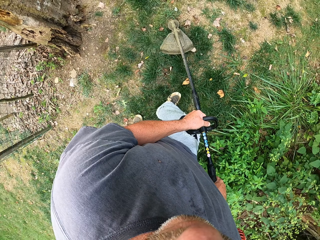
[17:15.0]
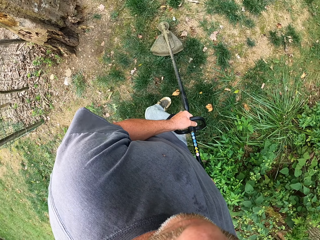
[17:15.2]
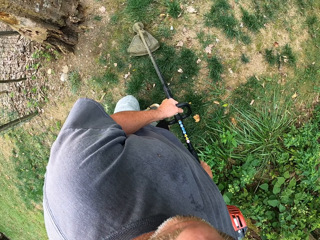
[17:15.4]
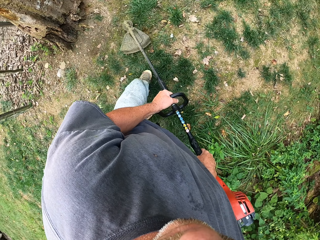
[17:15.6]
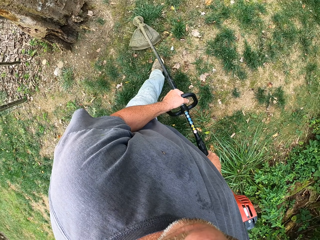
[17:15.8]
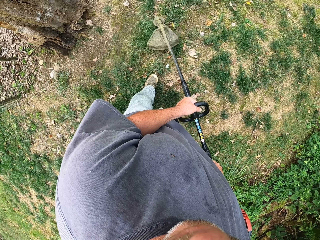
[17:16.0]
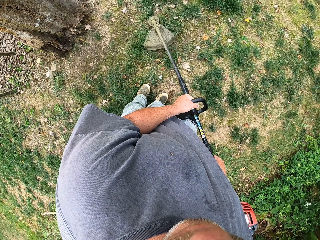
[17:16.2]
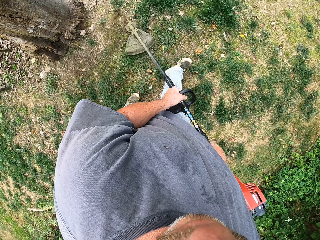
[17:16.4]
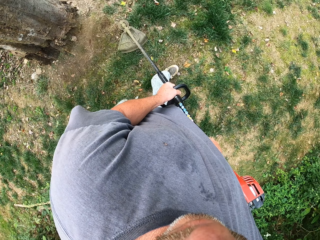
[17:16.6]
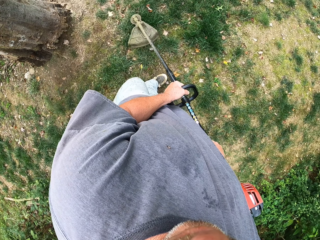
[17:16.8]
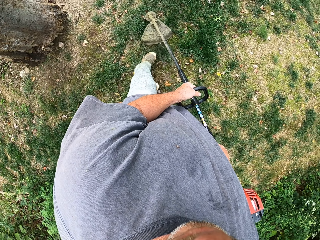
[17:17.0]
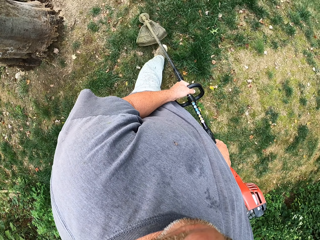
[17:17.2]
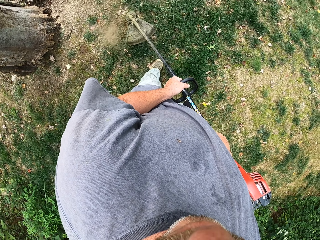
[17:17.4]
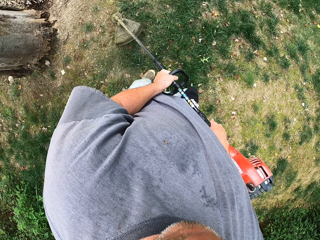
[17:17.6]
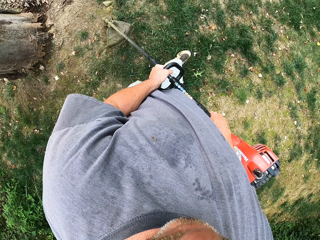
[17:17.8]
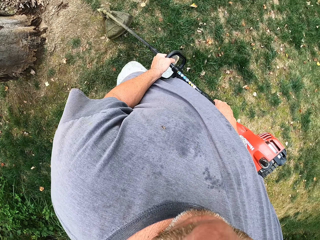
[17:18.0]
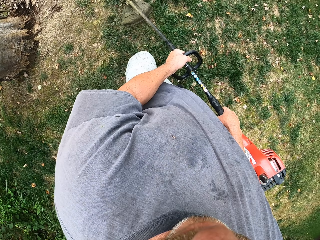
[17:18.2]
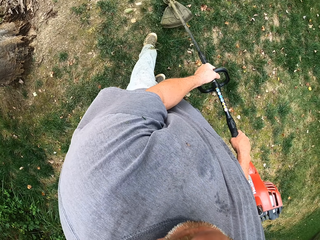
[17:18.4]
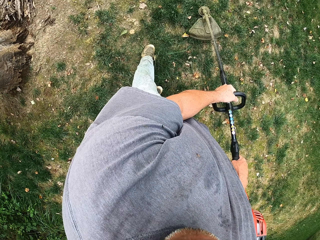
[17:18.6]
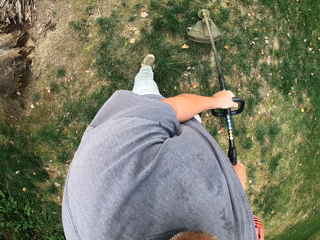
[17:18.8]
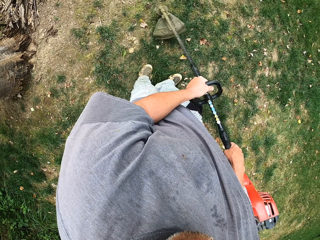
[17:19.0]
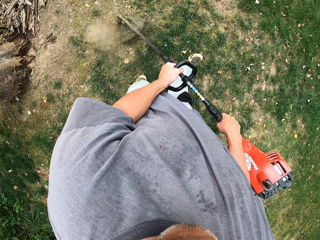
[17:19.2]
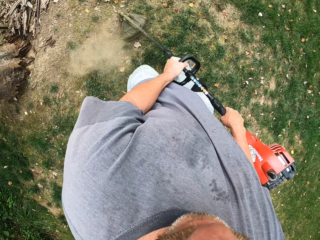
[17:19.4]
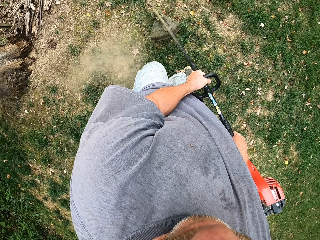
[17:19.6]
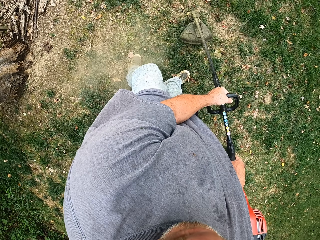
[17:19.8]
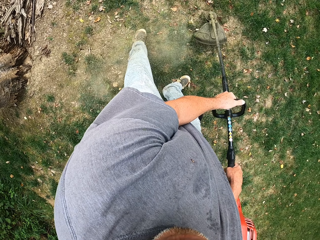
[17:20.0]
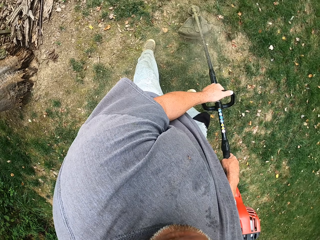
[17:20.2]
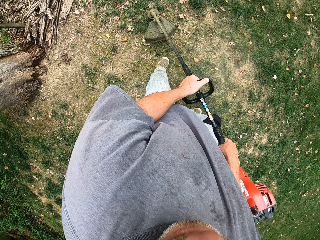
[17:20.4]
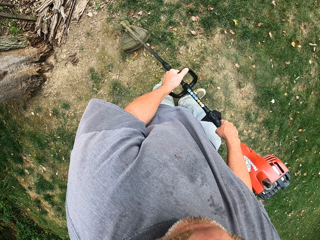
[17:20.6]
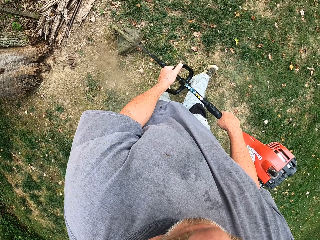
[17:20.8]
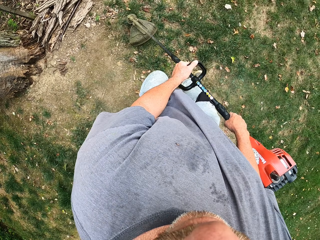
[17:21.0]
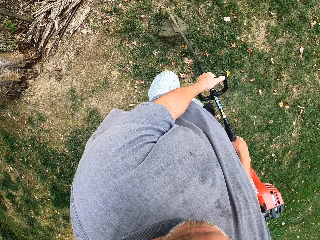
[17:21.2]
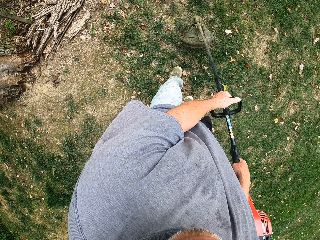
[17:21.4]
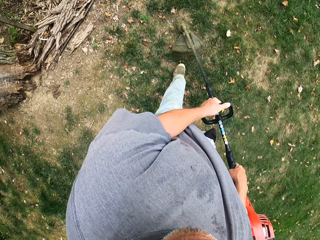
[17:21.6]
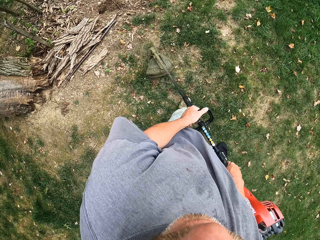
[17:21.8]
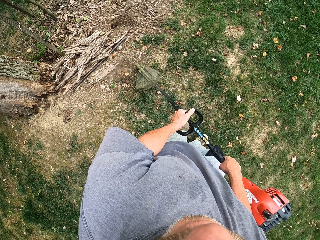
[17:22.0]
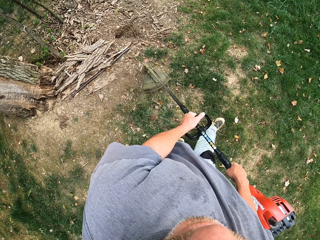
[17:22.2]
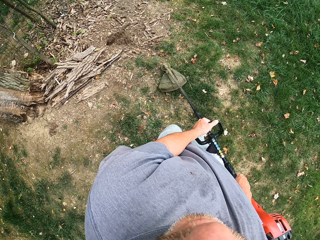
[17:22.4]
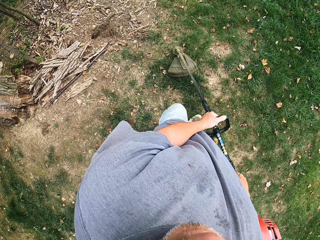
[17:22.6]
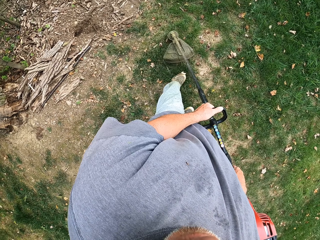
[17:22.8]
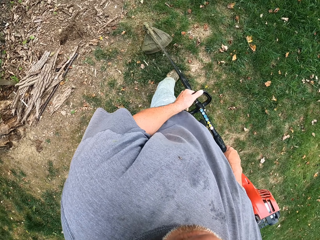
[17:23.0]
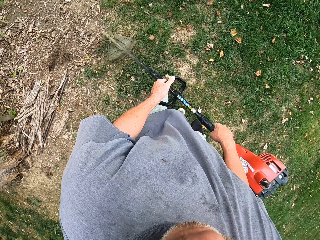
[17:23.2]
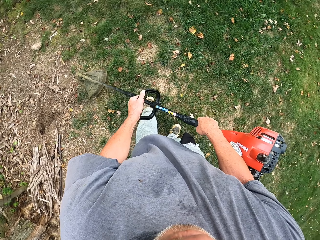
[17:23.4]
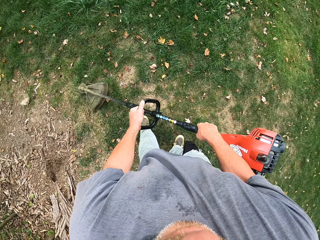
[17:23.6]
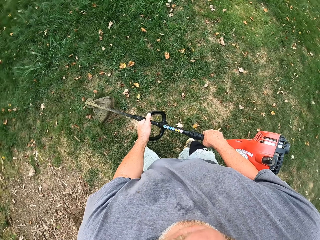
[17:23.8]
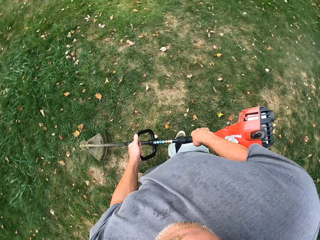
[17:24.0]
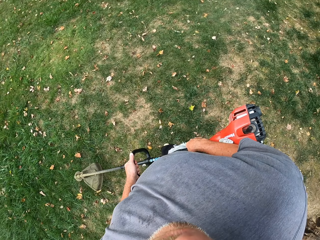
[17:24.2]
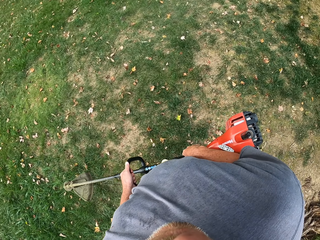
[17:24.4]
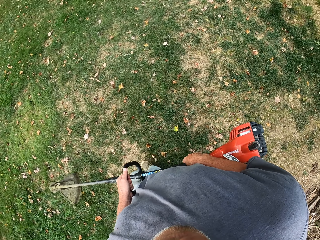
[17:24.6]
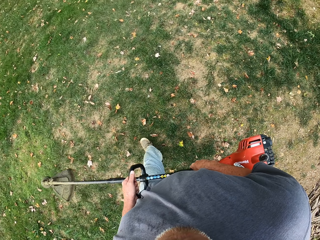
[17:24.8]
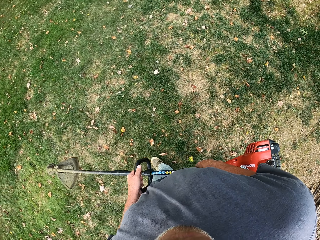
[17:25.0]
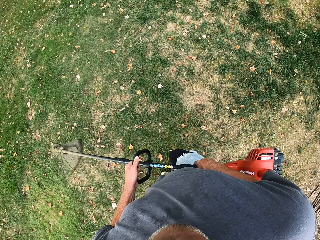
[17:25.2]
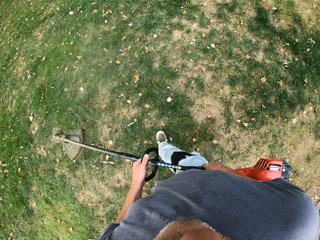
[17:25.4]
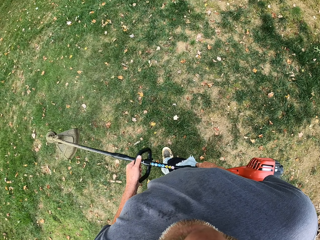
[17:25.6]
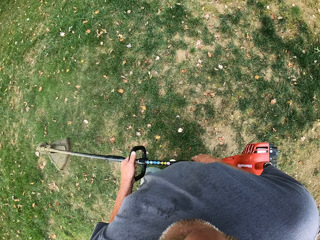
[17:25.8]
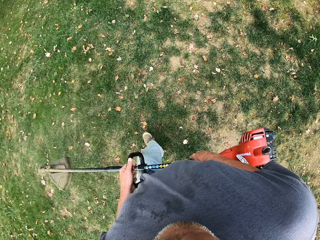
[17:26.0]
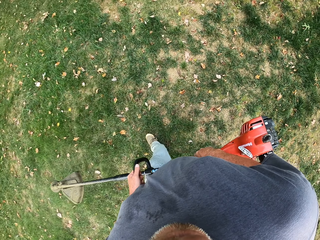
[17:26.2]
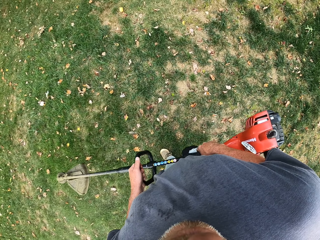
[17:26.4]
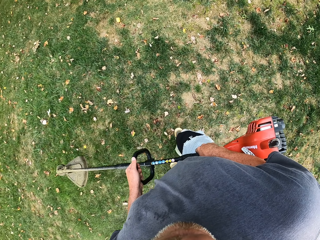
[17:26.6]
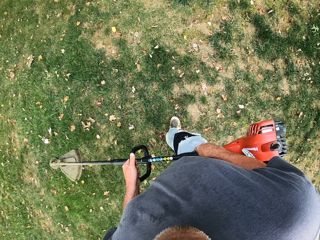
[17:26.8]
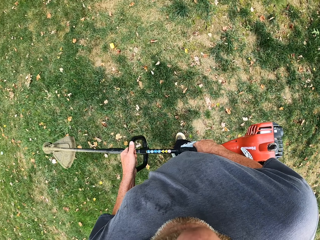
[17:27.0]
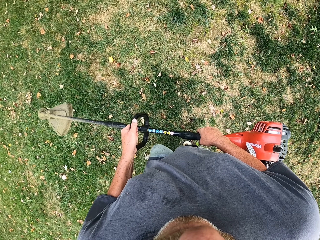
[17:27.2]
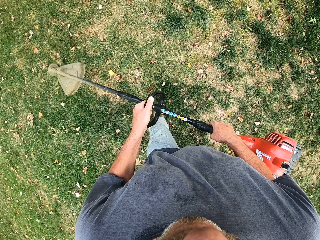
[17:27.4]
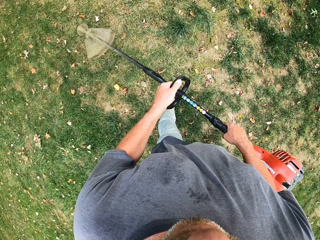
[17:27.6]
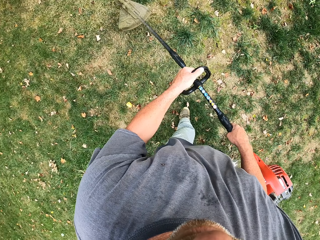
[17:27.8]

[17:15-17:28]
The camera wearer walks around the field with the brush cutter and lifts the brush cutter.

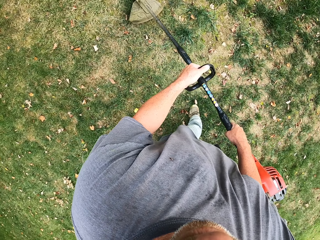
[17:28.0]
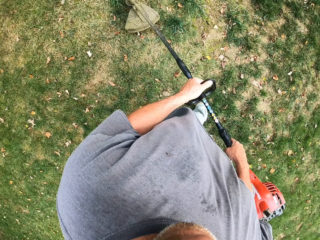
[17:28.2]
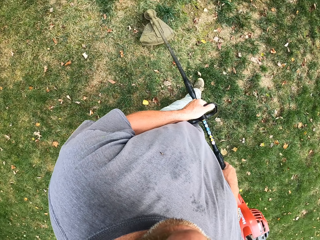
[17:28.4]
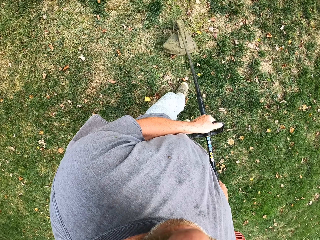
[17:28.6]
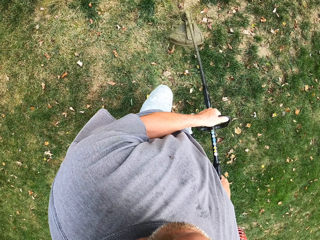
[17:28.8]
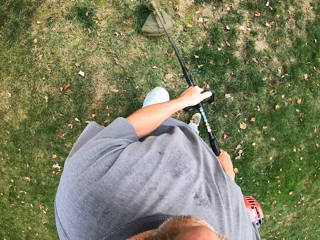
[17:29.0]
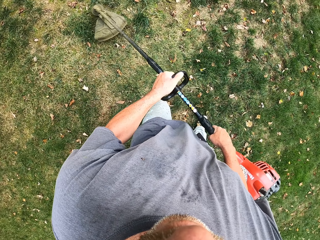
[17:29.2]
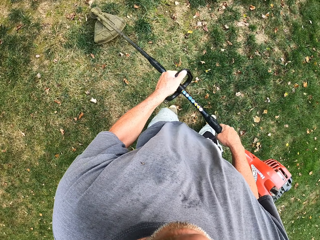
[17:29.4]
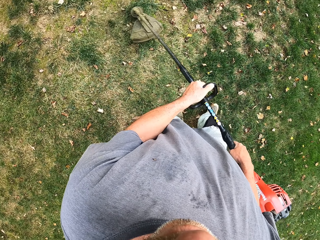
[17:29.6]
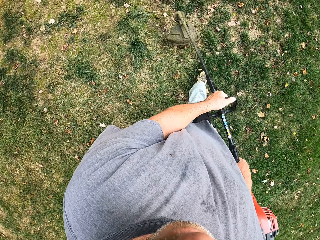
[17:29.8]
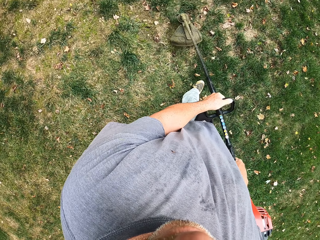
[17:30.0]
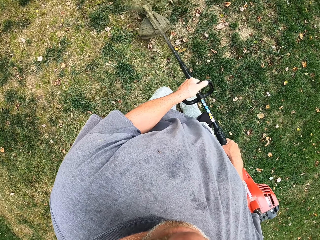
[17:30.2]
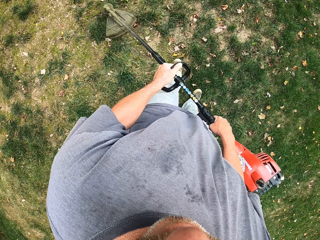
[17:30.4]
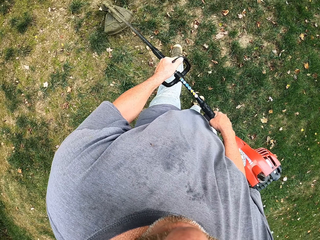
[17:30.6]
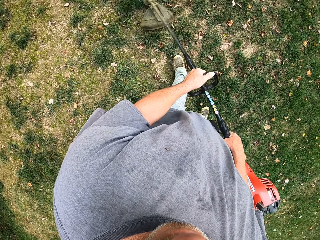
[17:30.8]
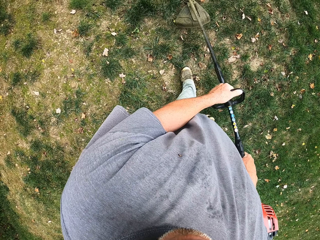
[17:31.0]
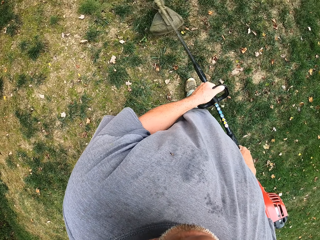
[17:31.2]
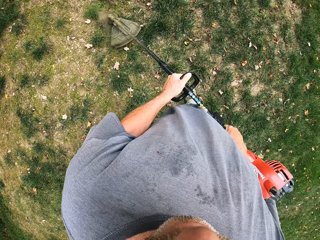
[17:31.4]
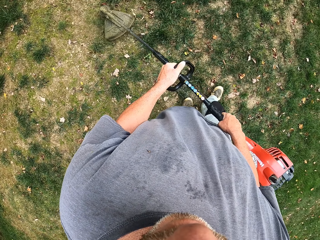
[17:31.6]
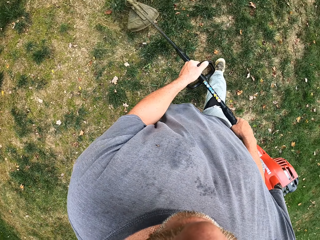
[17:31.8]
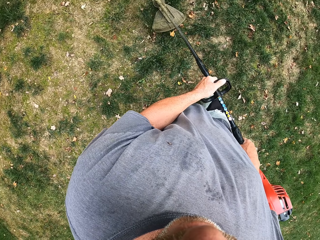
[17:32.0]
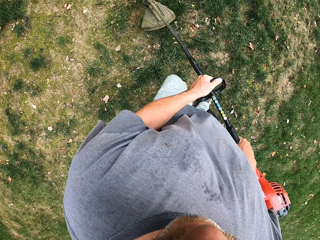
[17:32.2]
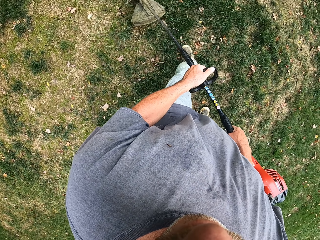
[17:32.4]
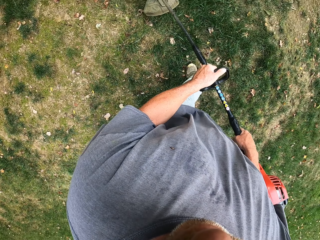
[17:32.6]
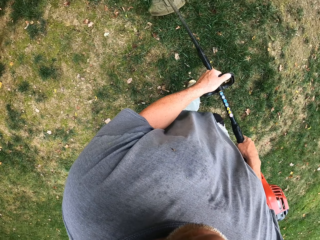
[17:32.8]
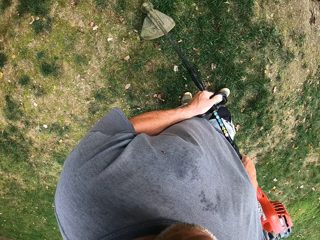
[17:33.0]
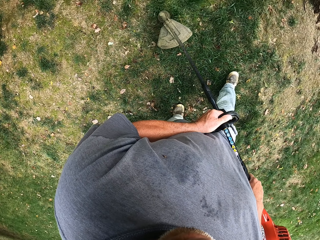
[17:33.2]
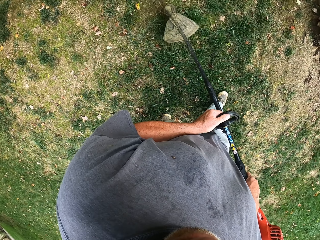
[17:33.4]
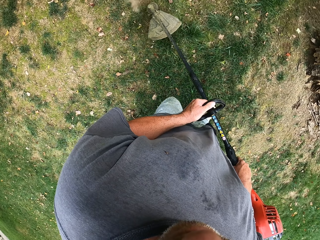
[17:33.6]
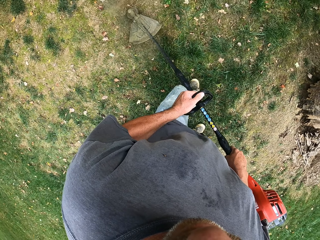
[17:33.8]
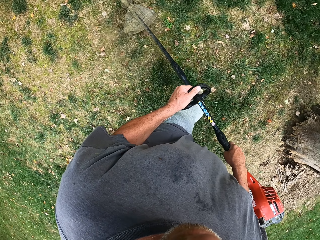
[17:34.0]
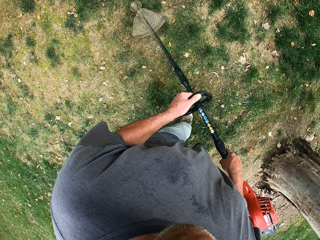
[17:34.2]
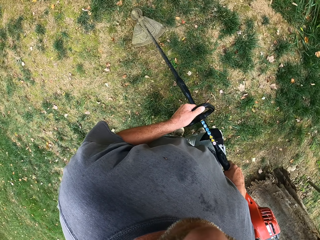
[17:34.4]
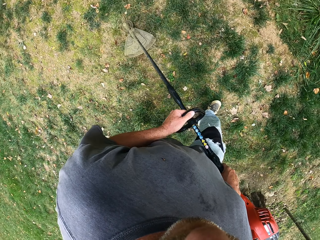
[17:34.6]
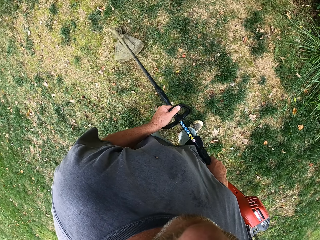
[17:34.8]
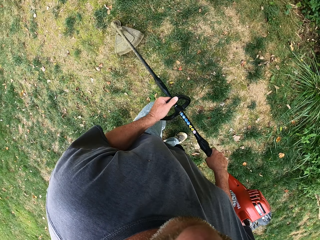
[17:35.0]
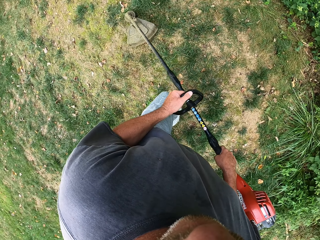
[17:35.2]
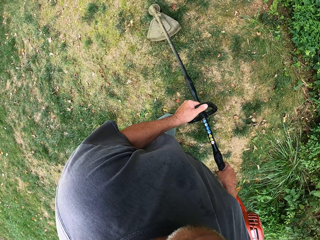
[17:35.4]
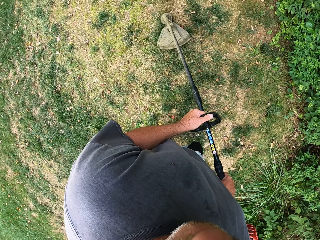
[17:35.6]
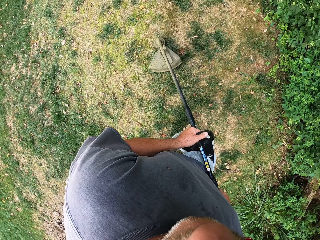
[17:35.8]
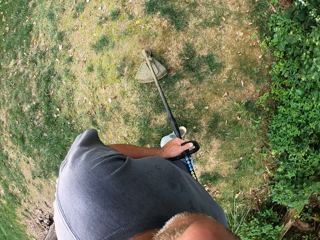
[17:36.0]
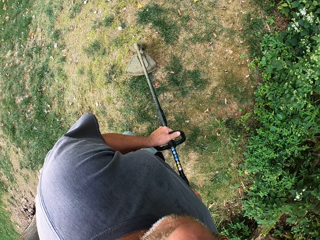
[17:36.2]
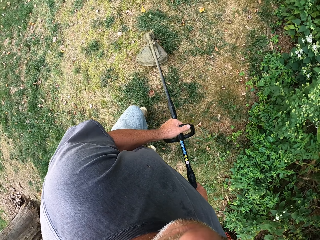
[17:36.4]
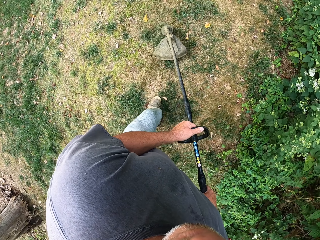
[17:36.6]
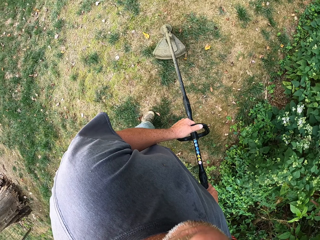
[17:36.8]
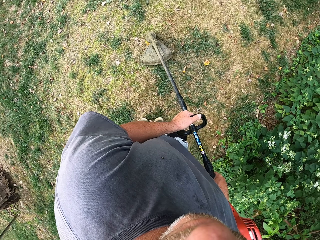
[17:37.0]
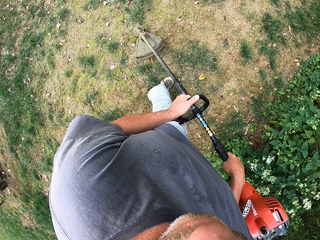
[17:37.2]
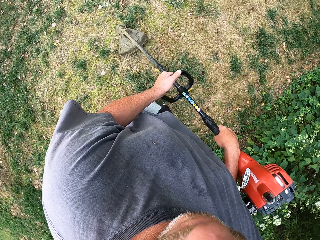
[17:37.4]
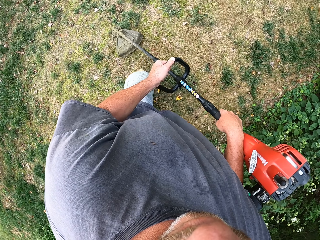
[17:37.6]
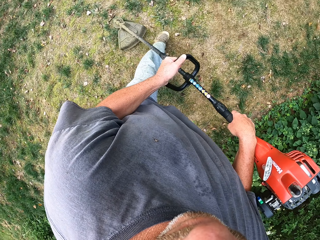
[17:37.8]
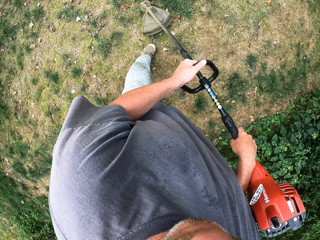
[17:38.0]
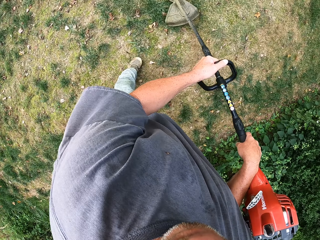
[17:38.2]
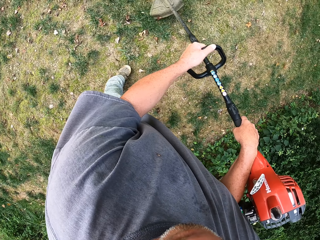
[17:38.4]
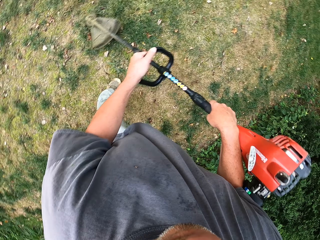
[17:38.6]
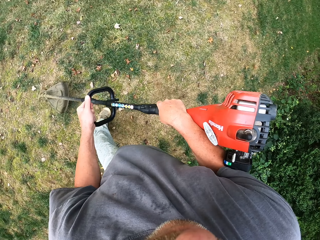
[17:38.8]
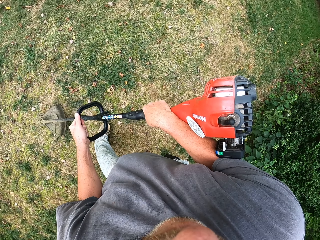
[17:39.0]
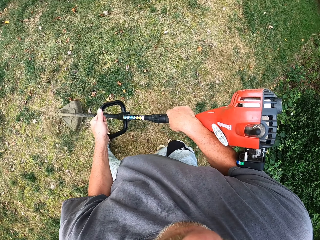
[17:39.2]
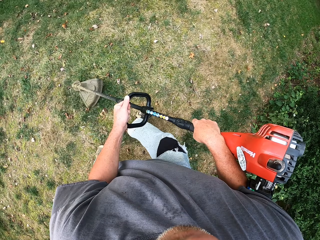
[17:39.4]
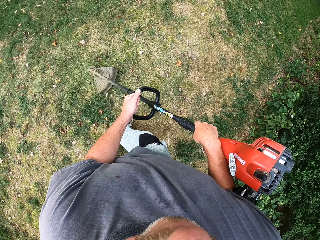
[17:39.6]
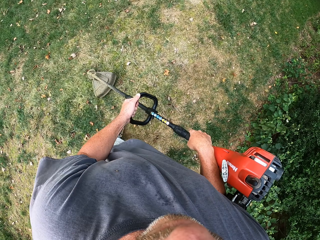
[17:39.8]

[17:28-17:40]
The camera wearer walks around the field. They cut the grass with the brush cutter.
